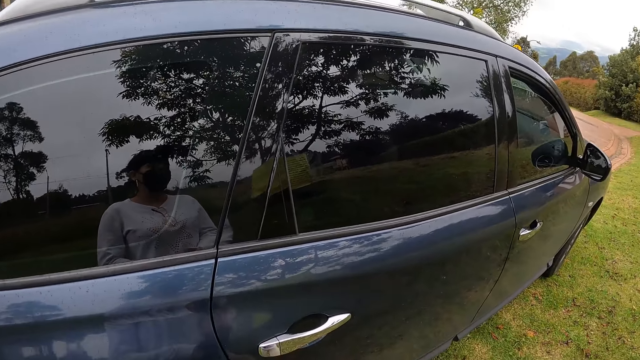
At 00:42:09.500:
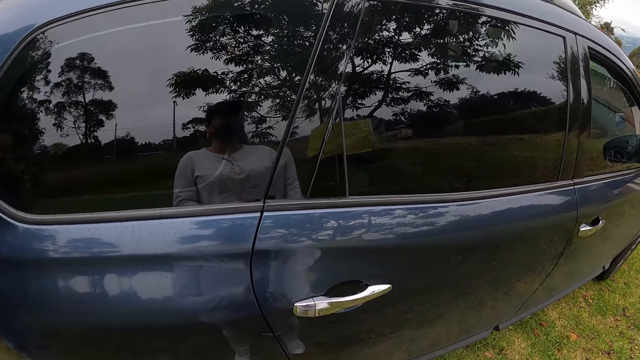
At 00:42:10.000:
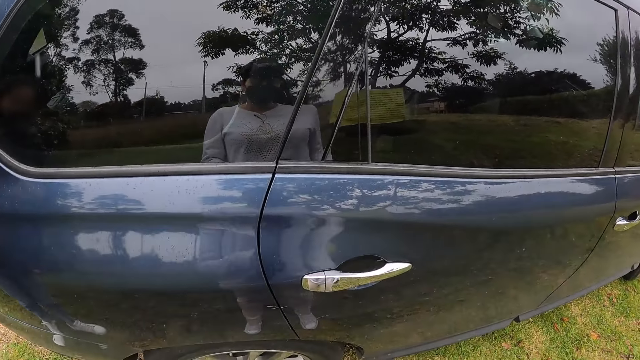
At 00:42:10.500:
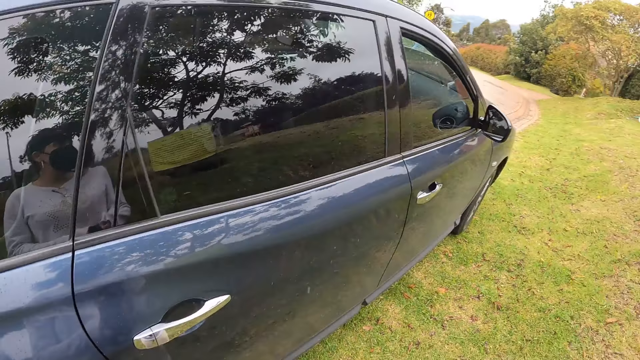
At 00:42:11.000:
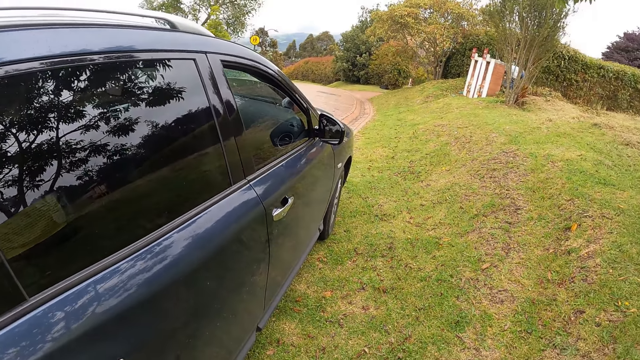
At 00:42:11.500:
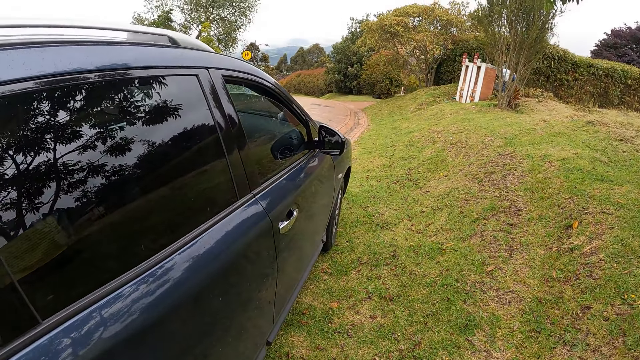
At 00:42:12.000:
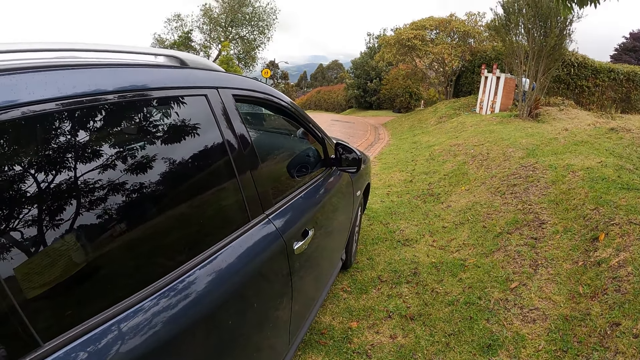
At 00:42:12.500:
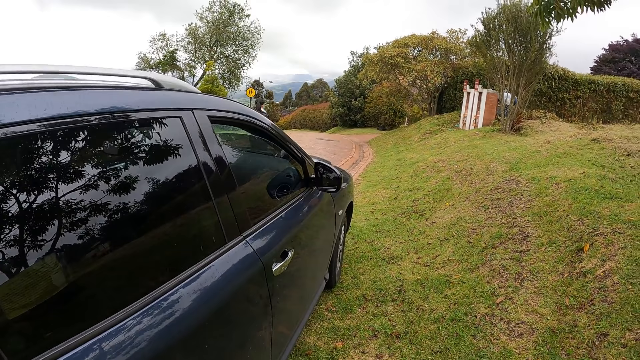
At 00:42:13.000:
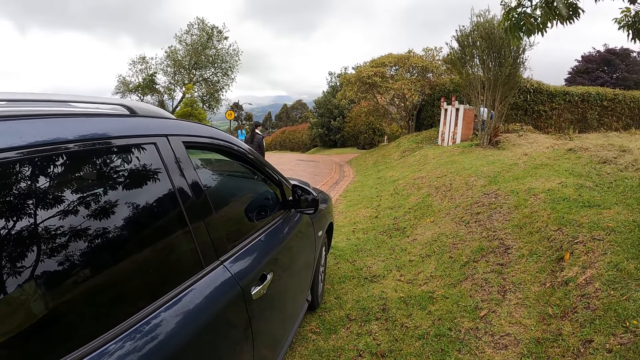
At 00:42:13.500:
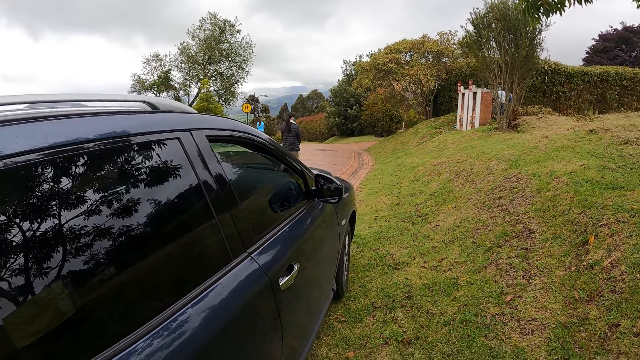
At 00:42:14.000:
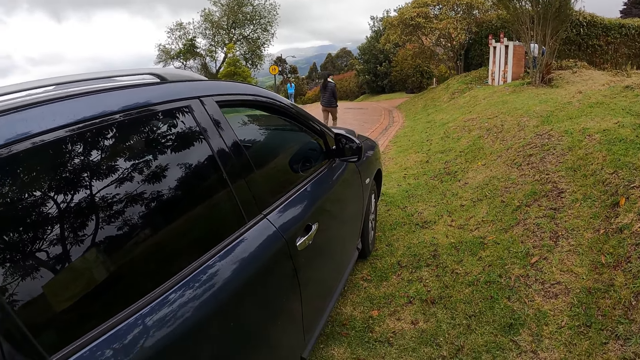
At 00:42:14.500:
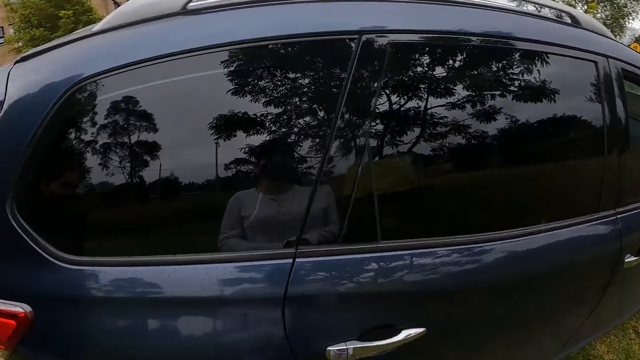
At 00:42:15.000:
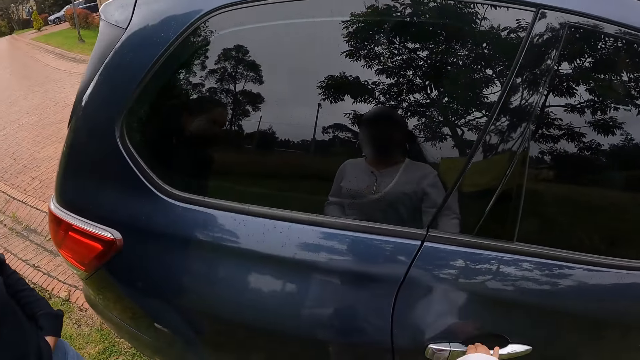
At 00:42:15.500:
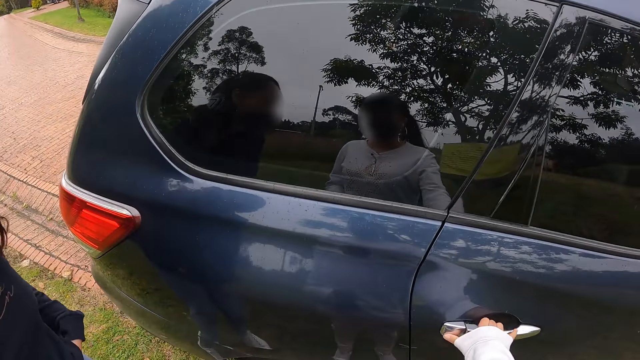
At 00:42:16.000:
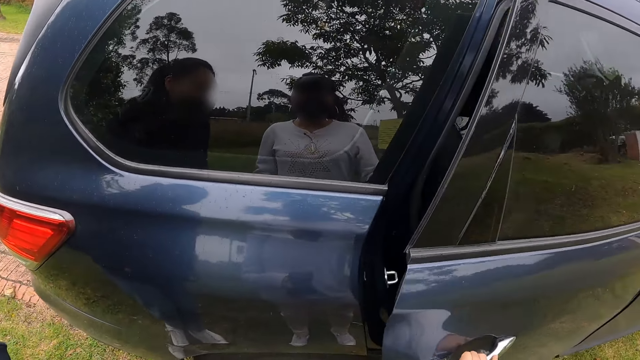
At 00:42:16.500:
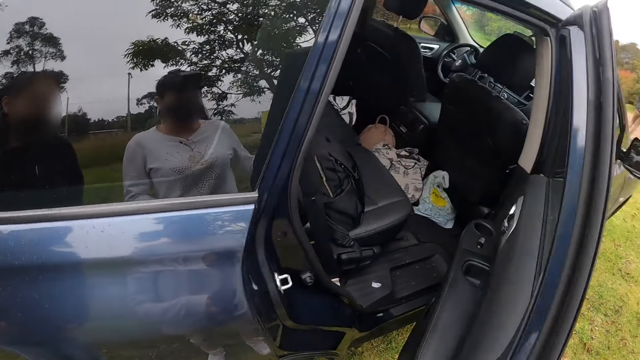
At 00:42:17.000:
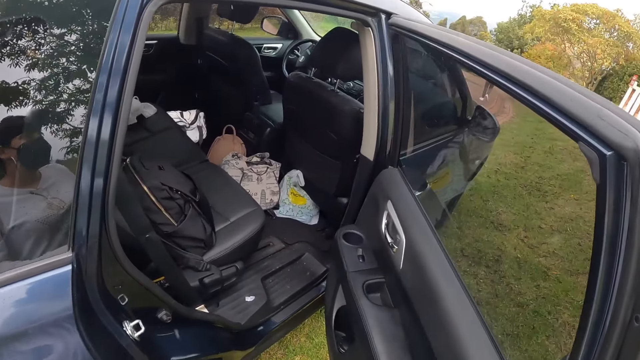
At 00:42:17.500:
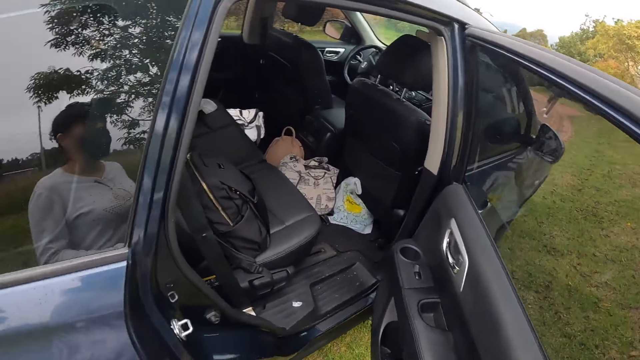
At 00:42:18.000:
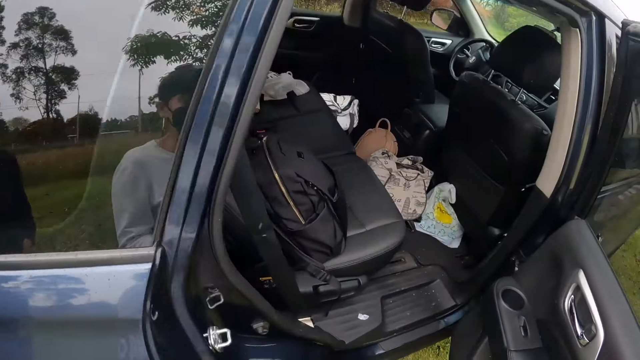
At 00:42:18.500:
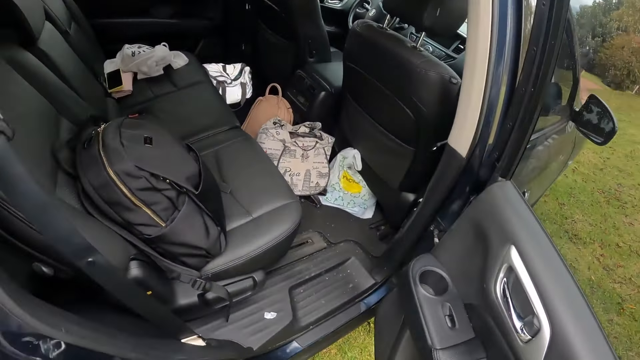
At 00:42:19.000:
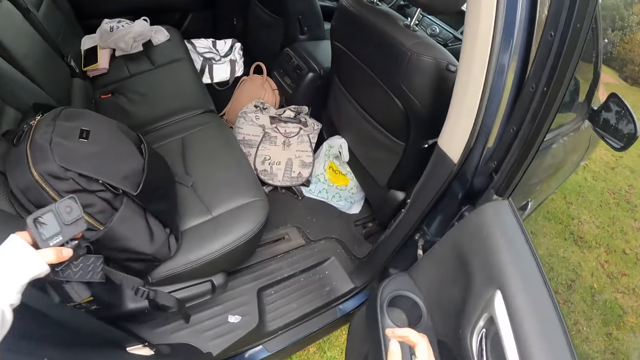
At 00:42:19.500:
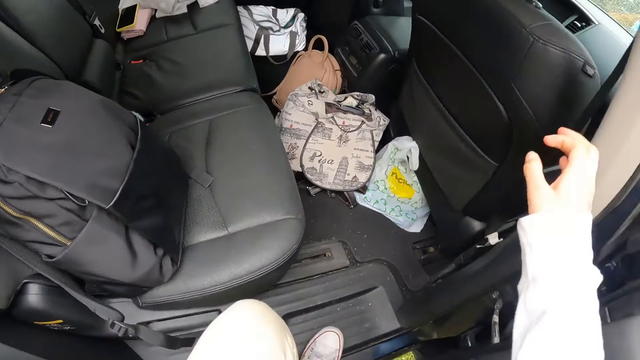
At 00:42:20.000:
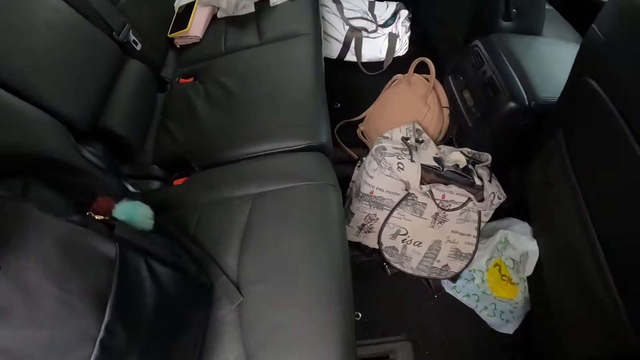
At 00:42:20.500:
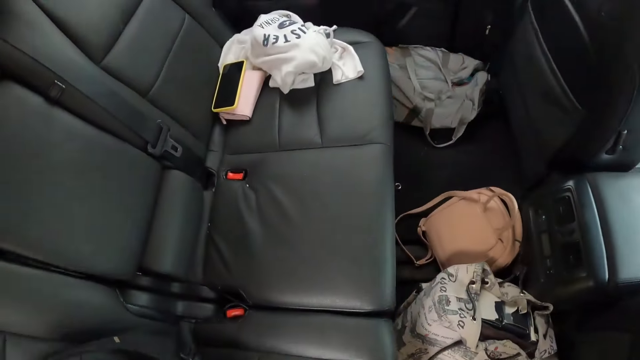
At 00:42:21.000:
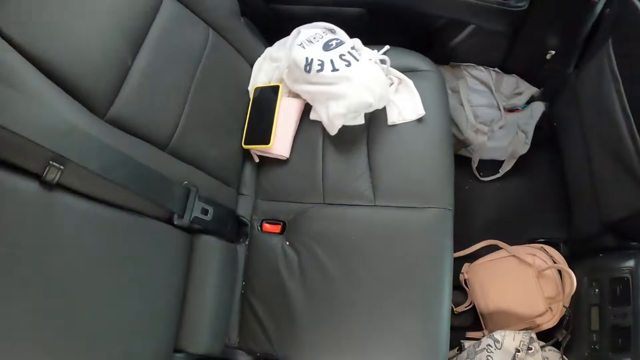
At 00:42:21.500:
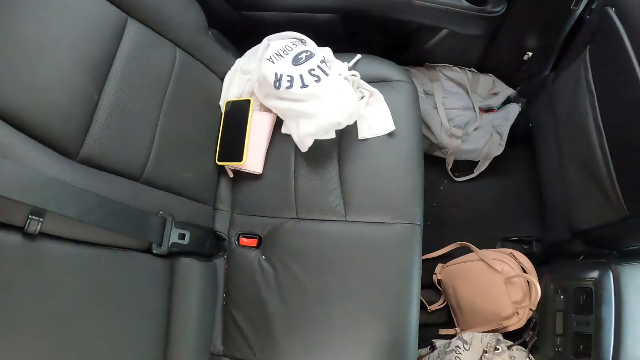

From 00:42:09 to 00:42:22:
The camera wearer stares at a person. The person walks around. The camera wearer looks around. She opens a car door with her right hand. She enters the car.

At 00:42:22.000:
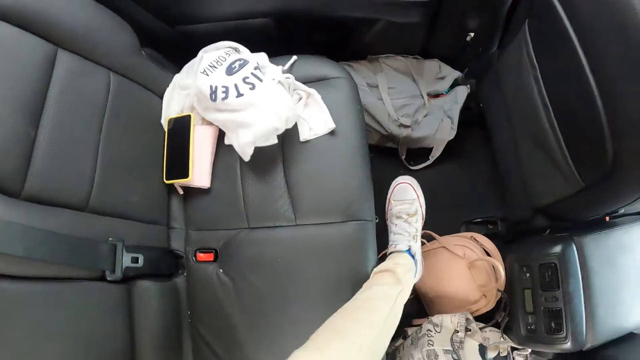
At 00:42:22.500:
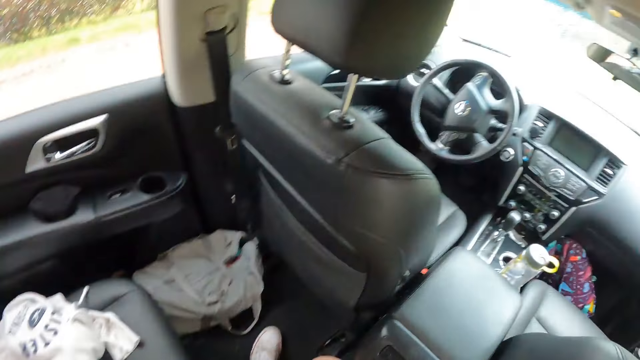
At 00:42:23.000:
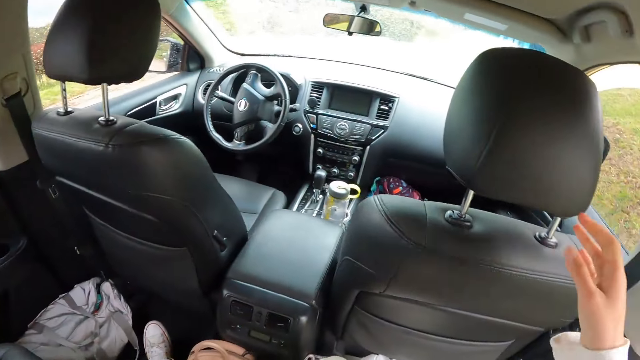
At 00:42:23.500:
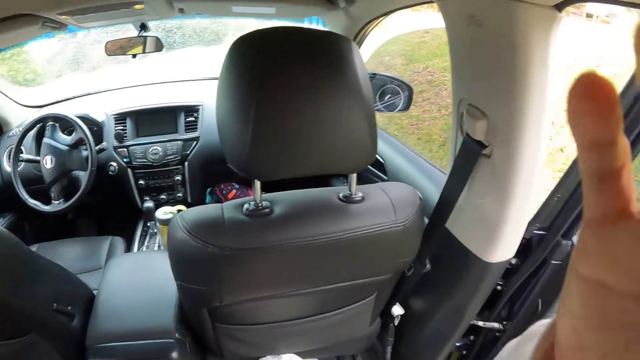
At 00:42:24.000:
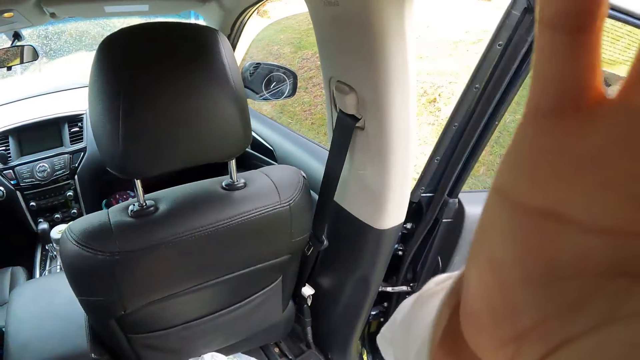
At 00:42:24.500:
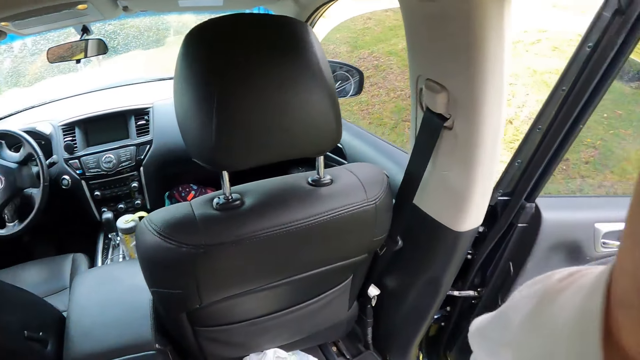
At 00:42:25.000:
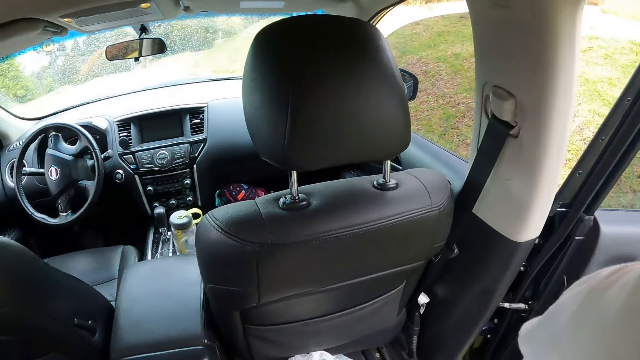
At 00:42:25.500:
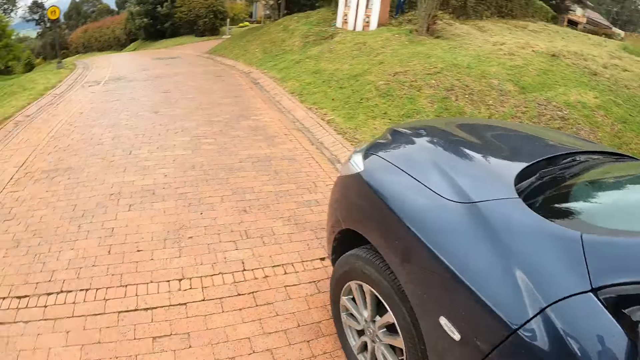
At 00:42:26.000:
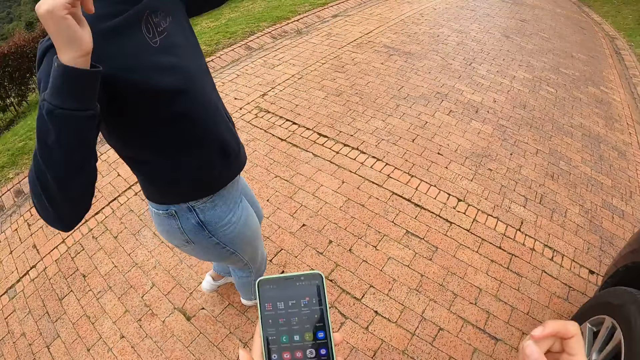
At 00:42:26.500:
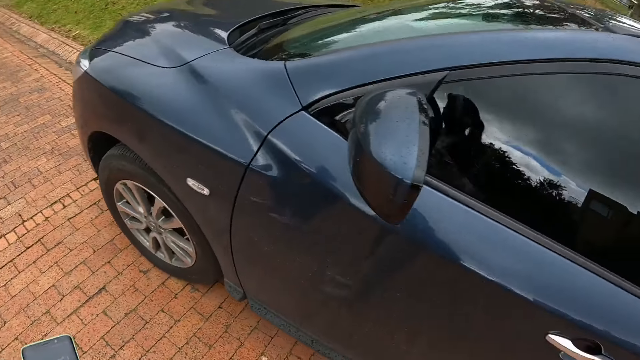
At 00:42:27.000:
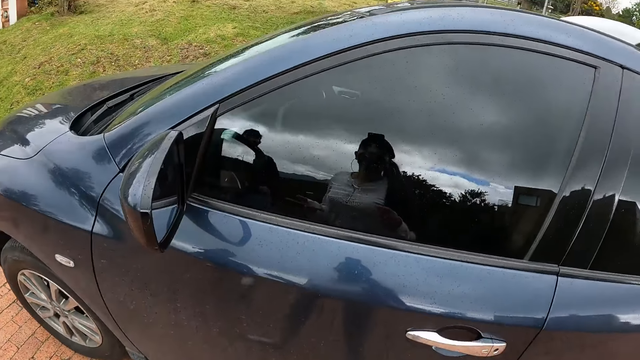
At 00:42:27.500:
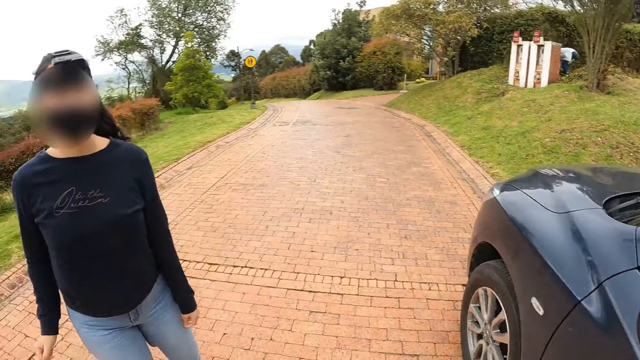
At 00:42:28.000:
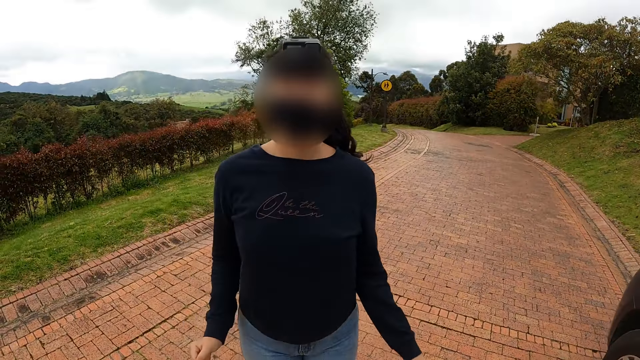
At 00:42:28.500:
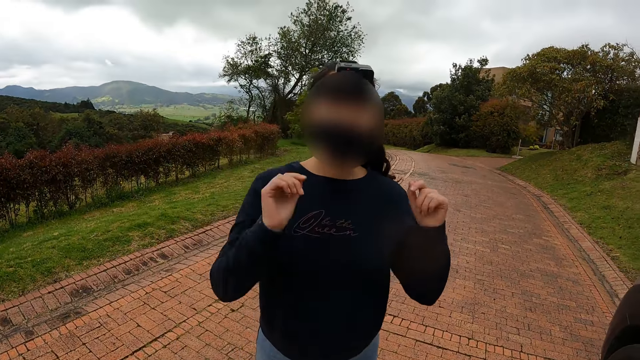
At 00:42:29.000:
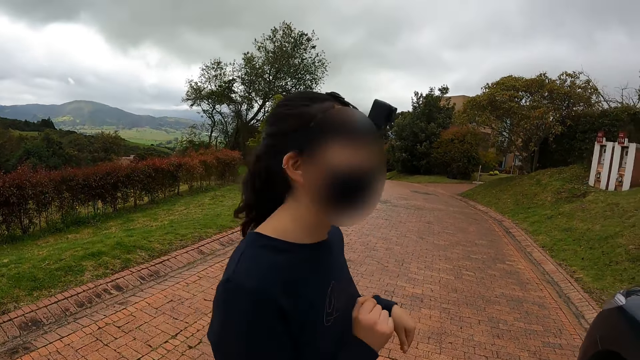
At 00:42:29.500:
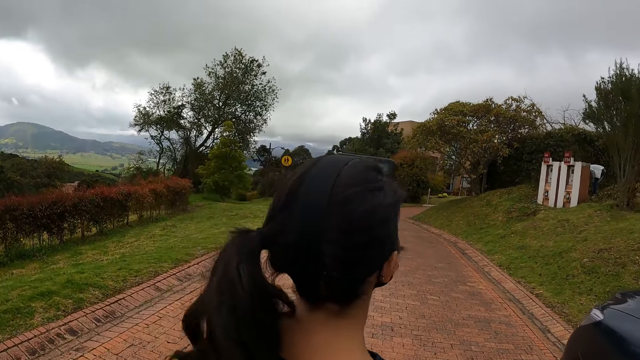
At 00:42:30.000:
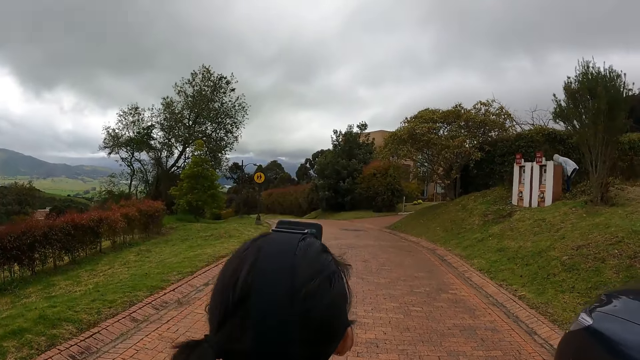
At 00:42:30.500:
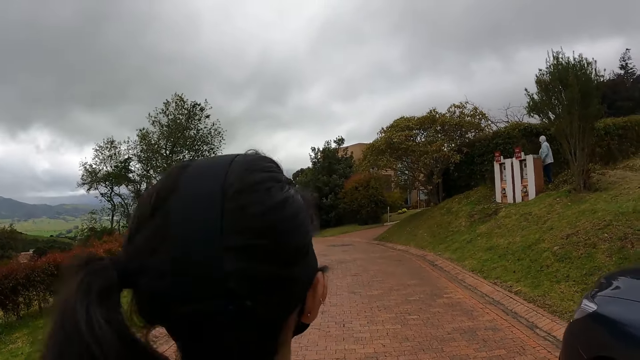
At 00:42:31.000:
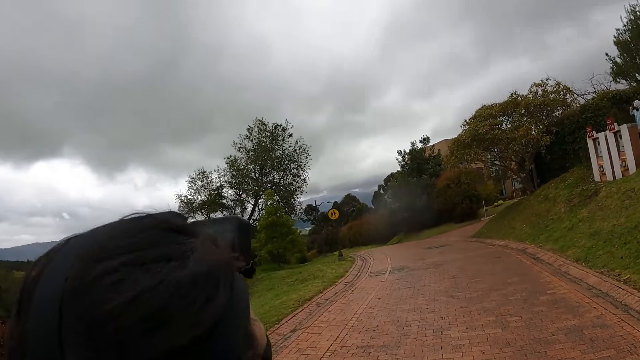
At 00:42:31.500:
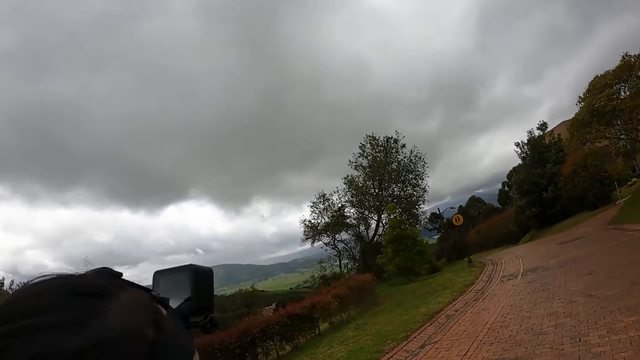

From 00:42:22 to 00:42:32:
The camera wearer adjusts the camera on her head with her hands. She looks around. A woman touches the camera on her head with her hands. The camera wearer stares at the woman.
